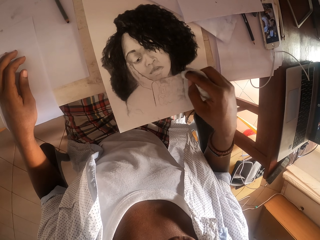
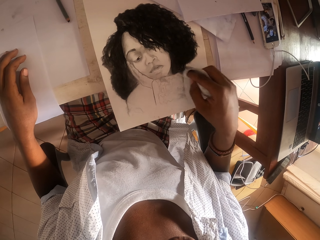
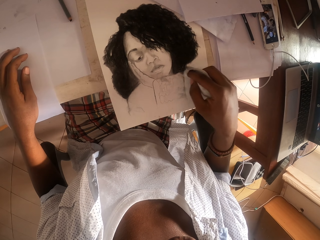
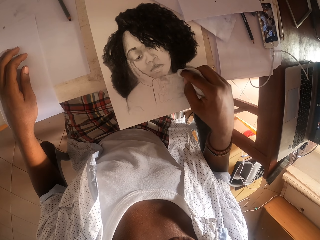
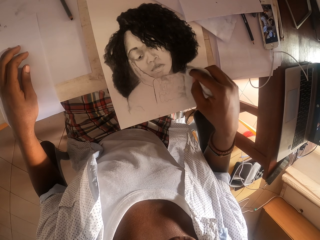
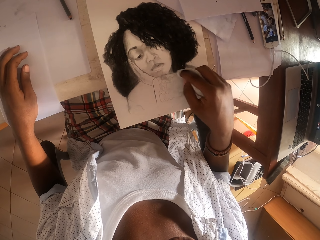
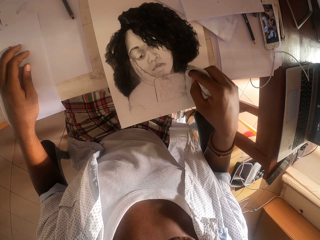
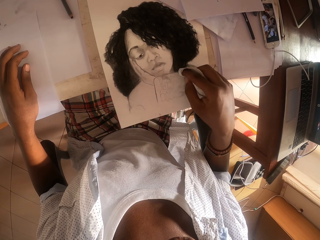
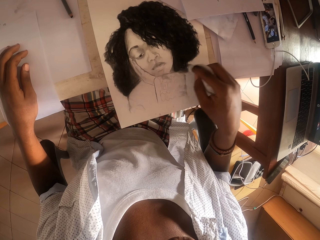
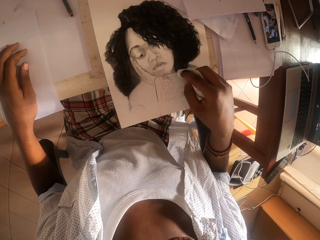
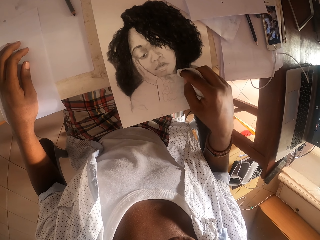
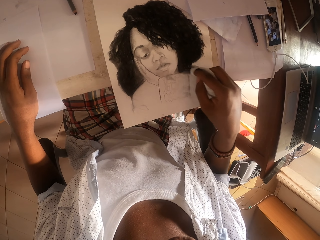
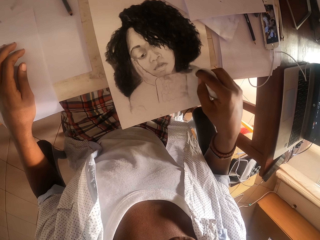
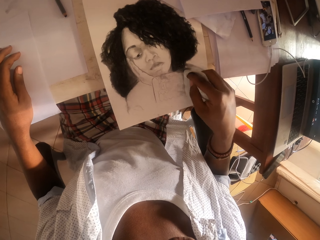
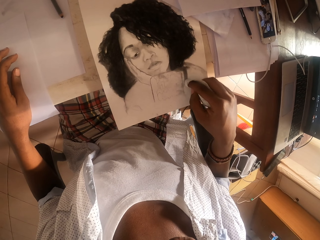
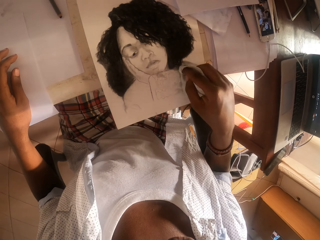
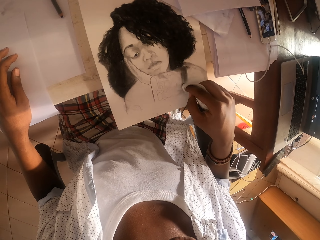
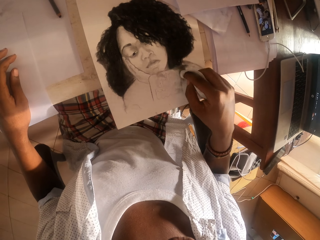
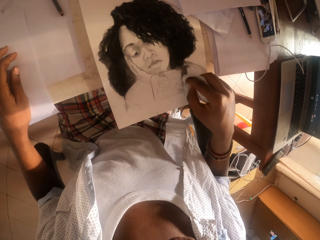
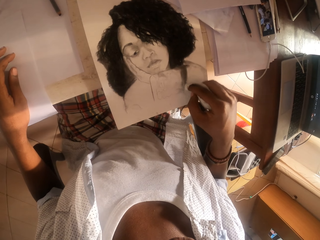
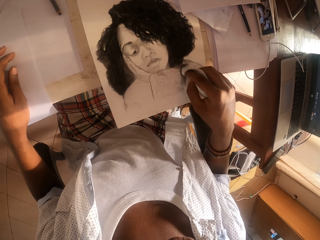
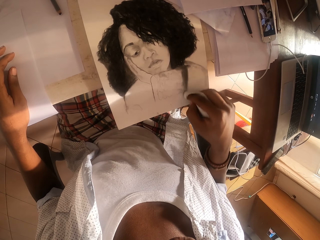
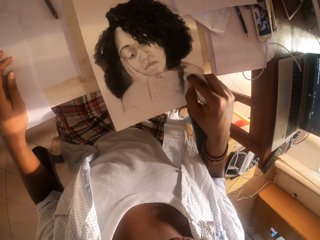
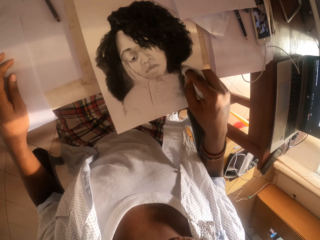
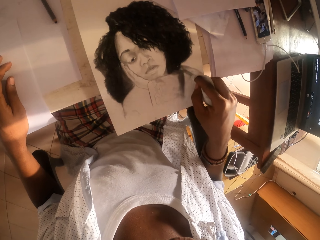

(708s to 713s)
The camera wearer wipes a drawing with a toilet paper. They draw the art with a tissue paper.

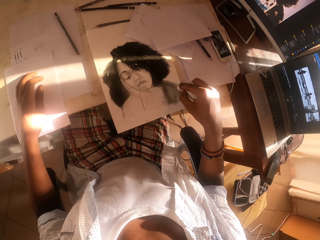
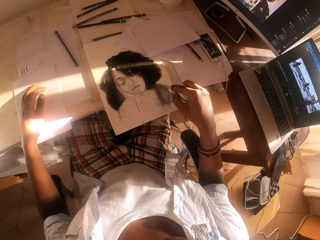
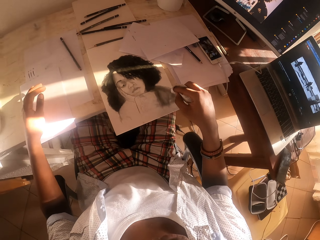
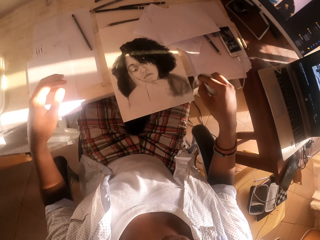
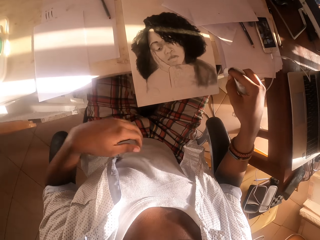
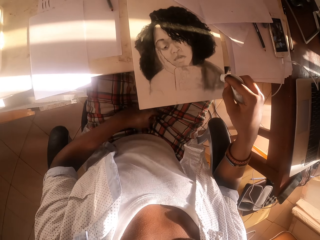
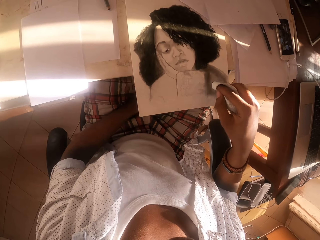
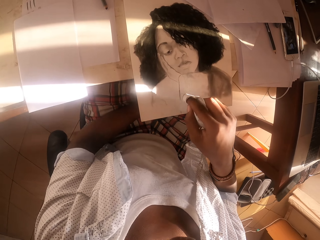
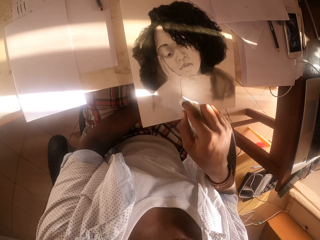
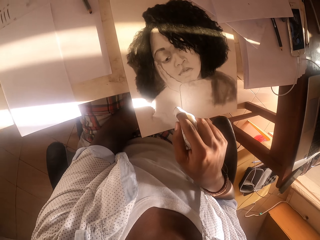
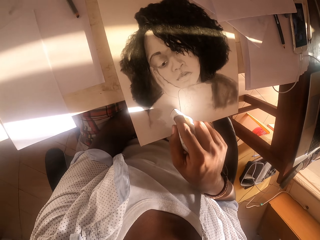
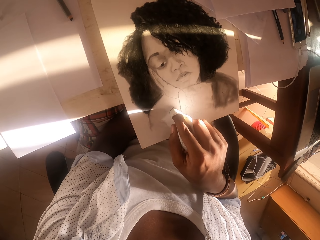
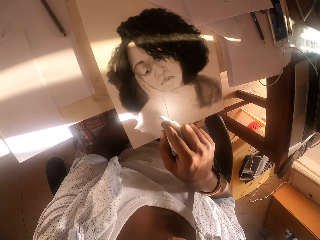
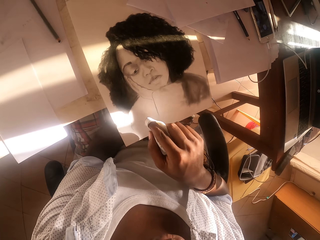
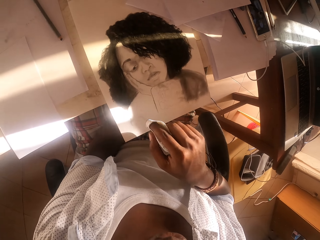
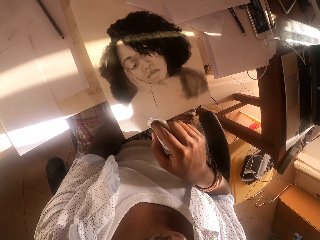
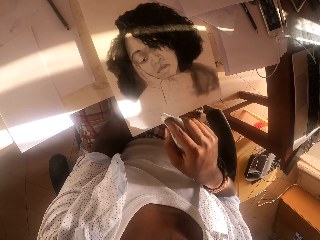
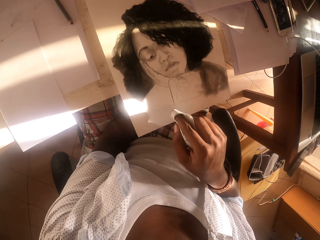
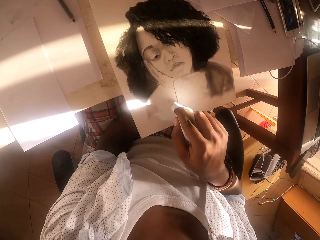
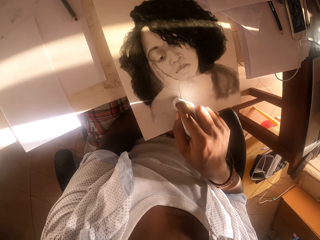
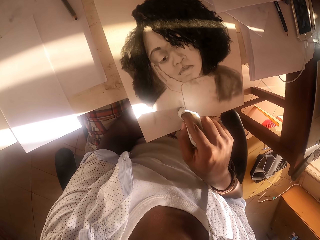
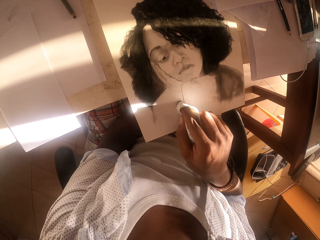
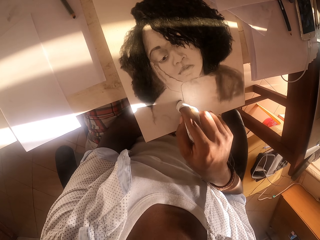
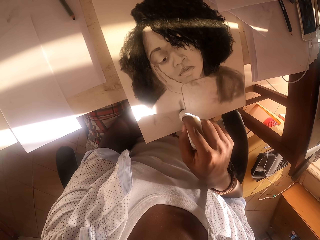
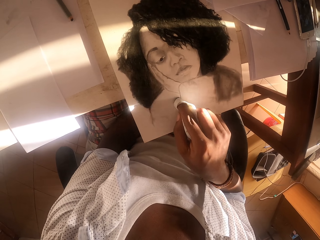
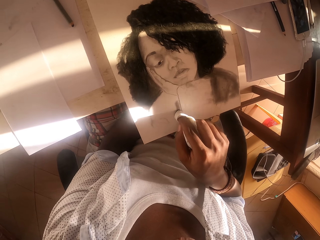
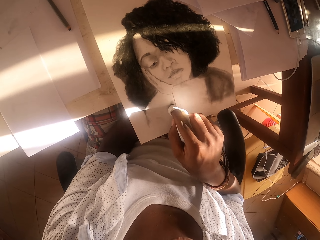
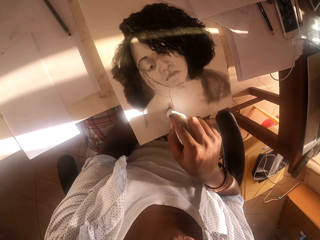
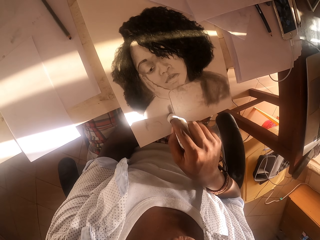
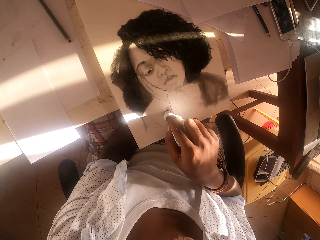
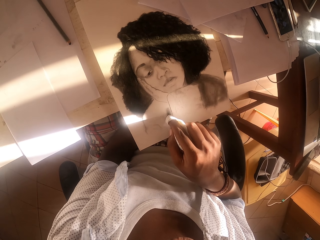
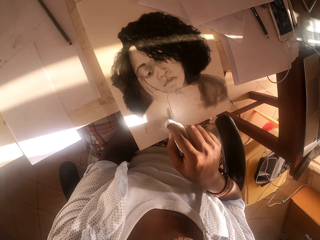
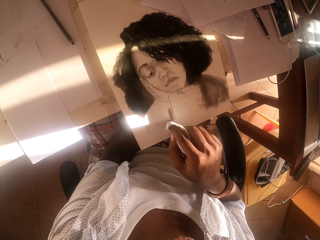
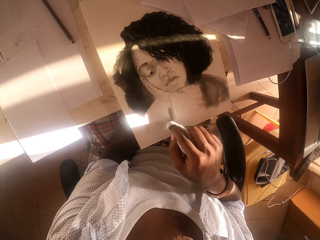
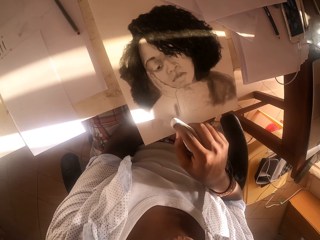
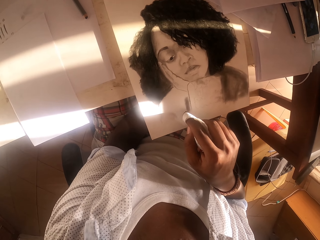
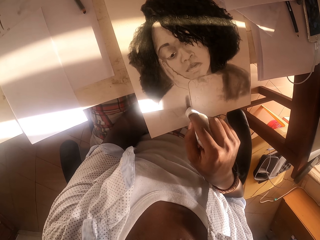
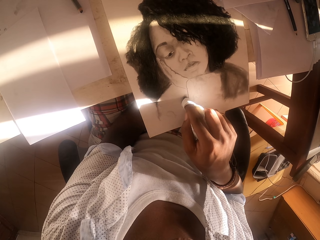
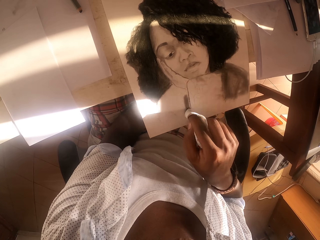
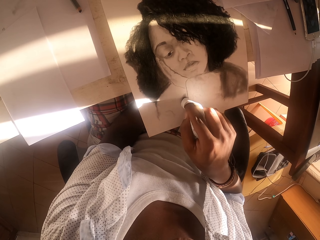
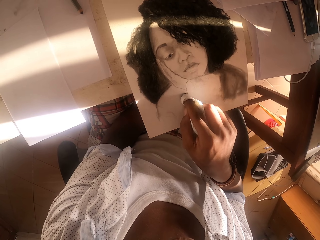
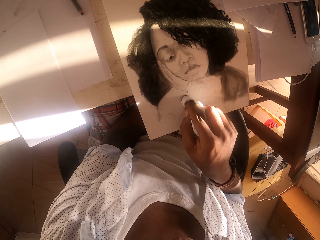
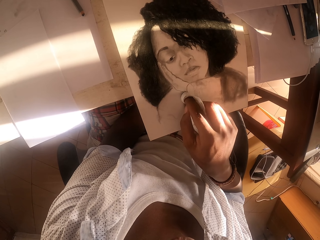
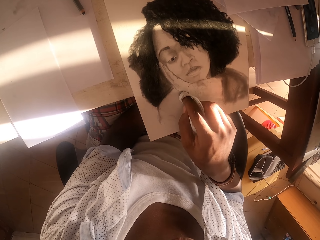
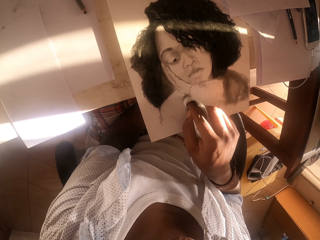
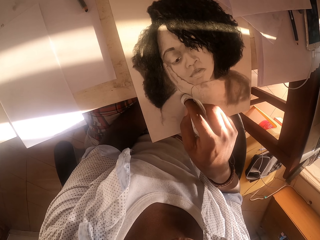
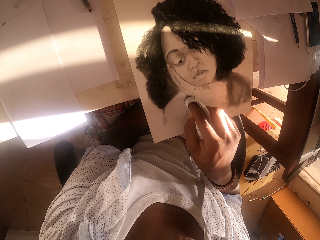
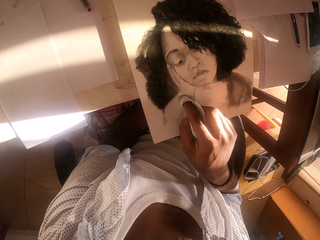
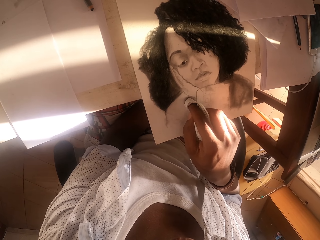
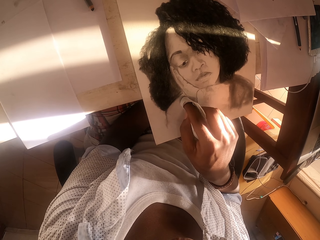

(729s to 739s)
The camera wearer puts his left hand on his thighs. He draws the art with a tissue paper. He wipes a drawing with a toilet paper.

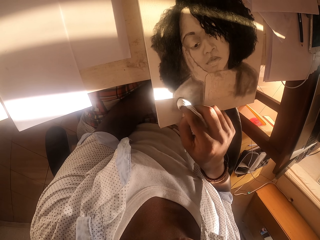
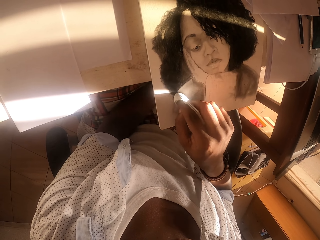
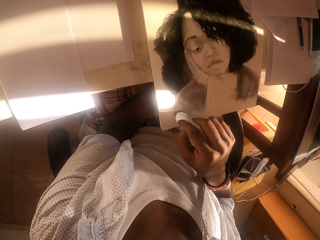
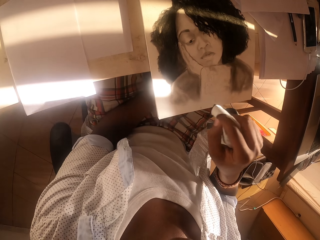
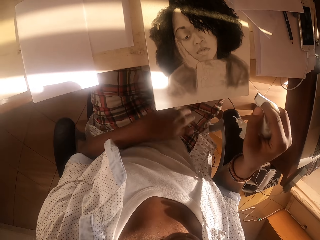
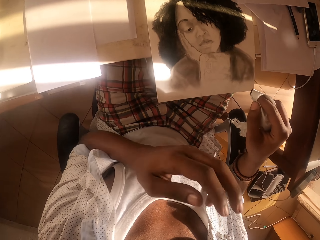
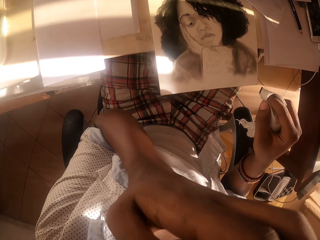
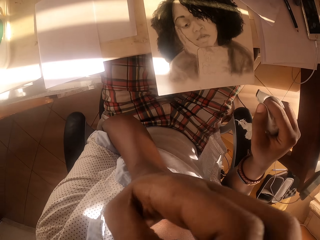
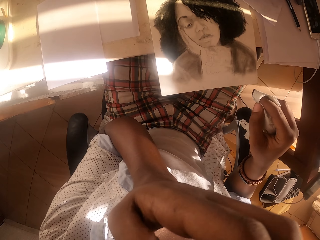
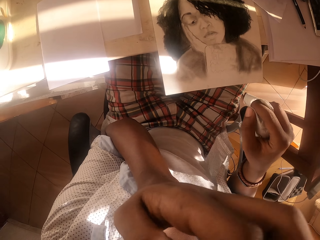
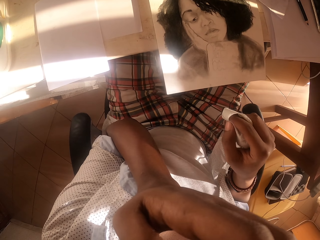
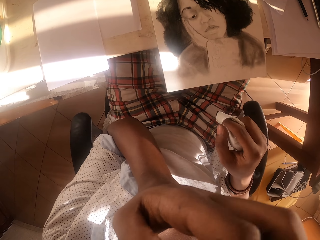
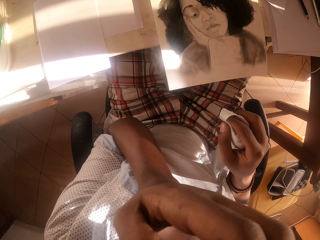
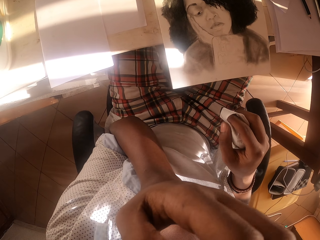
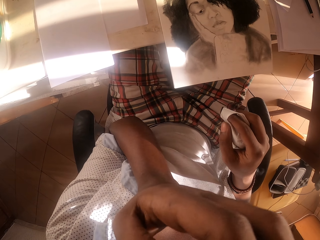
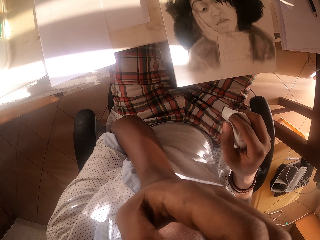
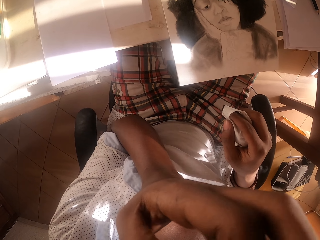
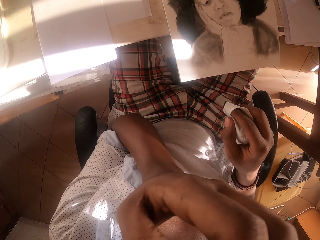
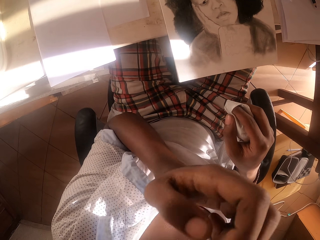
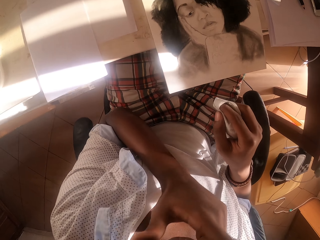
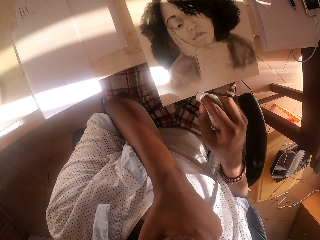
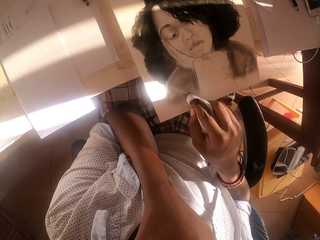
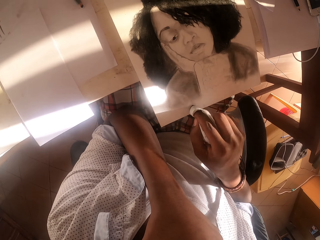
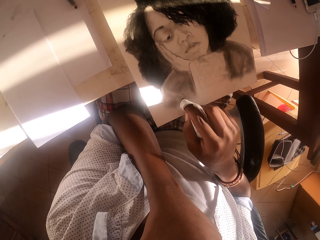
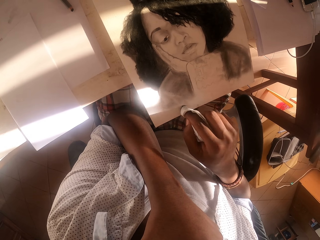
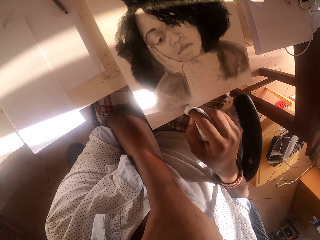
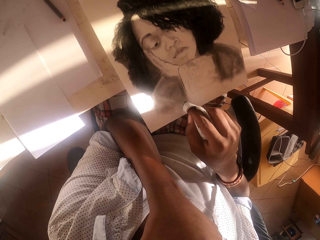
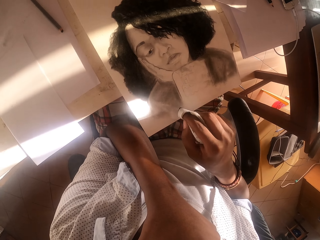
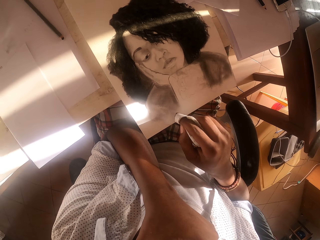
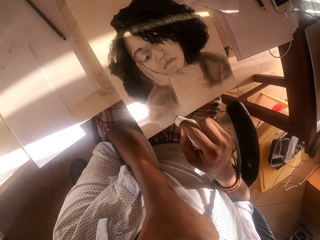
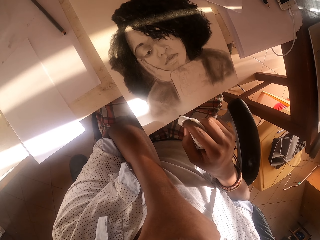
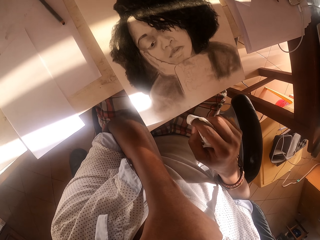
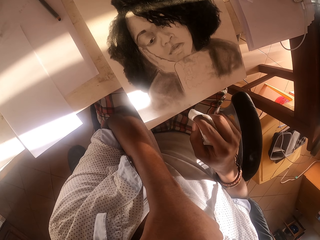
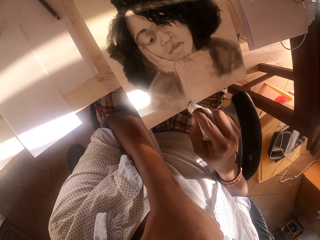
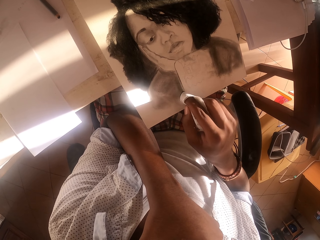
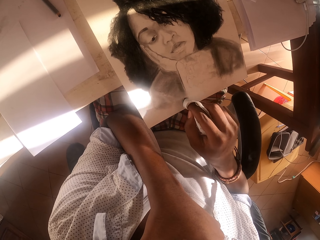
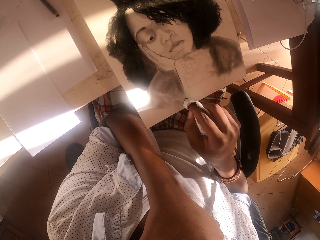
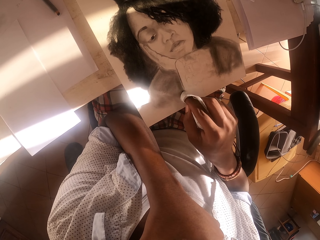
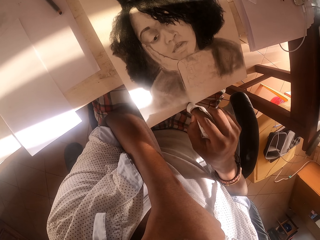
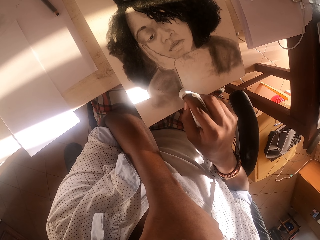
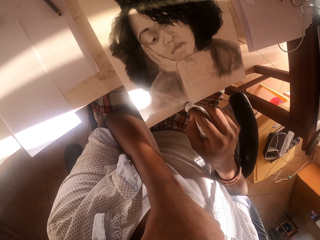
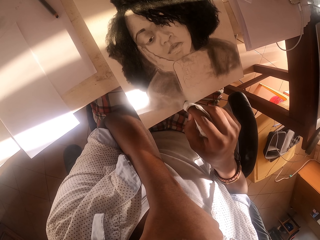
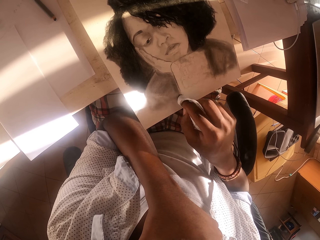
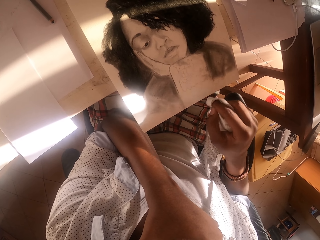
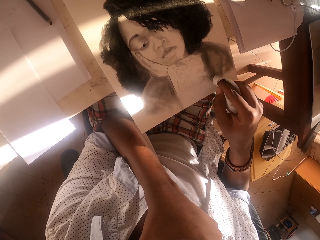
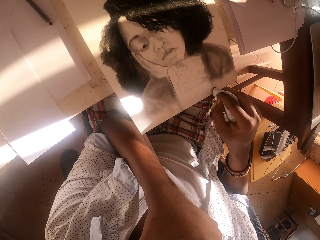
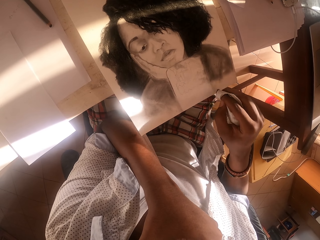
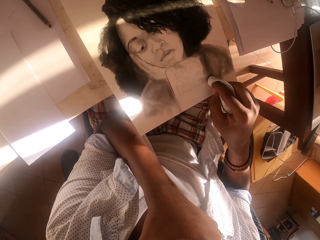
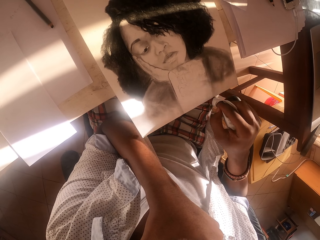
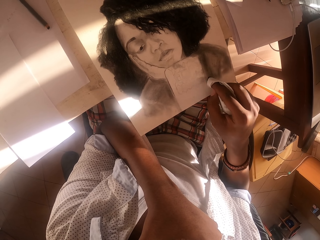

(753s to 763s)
The camera wearer scratches his face with his left hand. He draws the art with a tissue paper.
